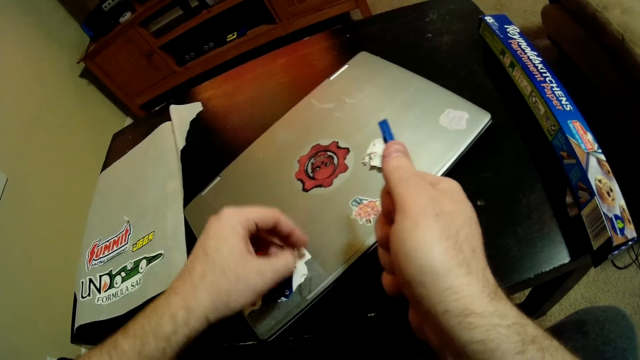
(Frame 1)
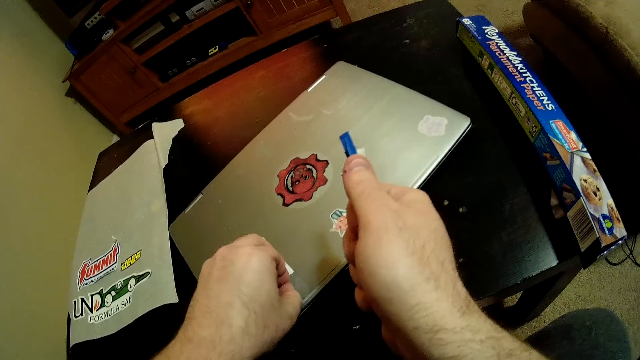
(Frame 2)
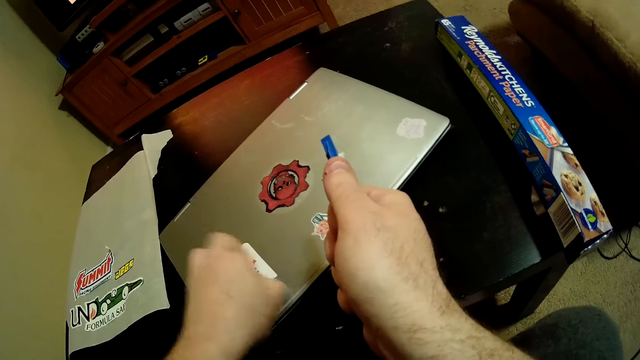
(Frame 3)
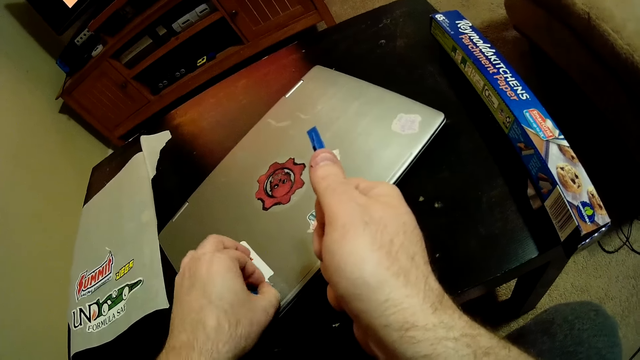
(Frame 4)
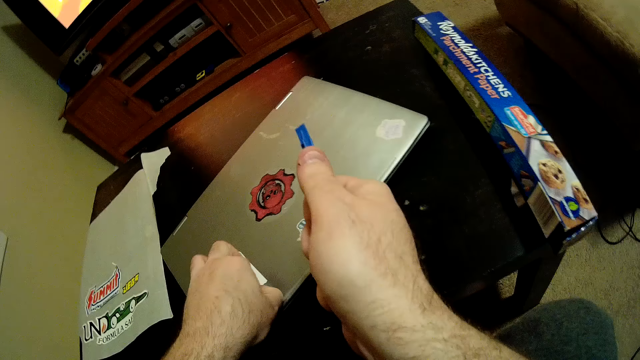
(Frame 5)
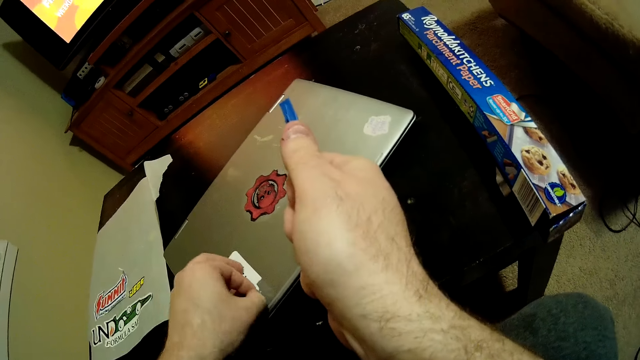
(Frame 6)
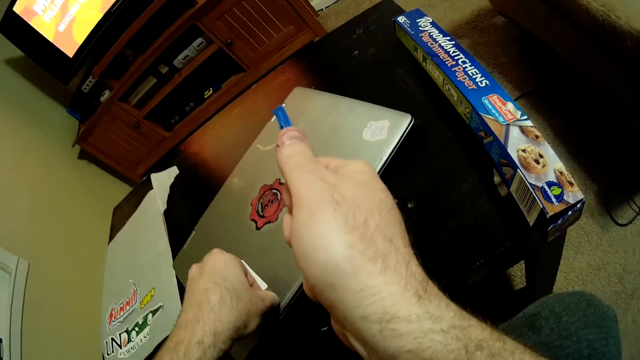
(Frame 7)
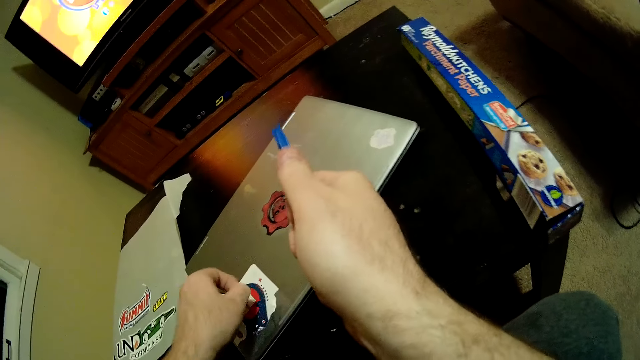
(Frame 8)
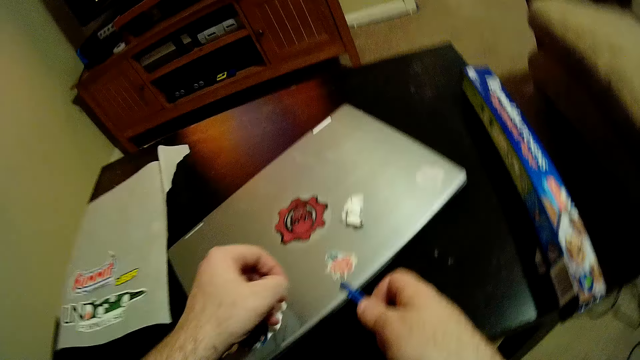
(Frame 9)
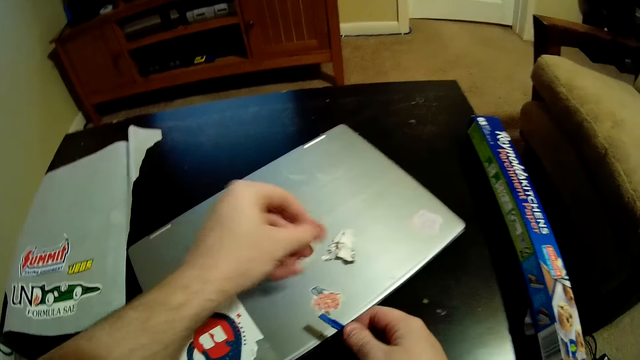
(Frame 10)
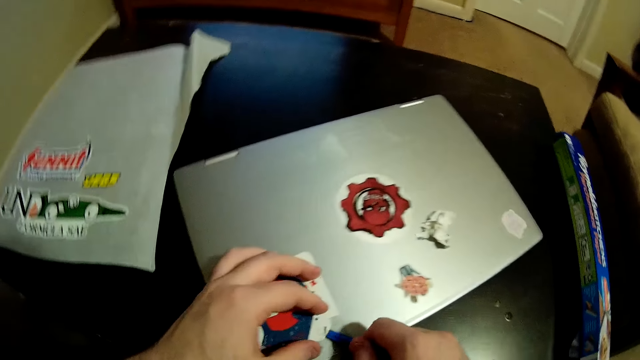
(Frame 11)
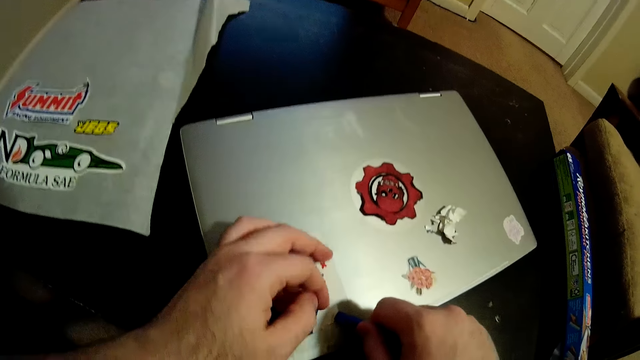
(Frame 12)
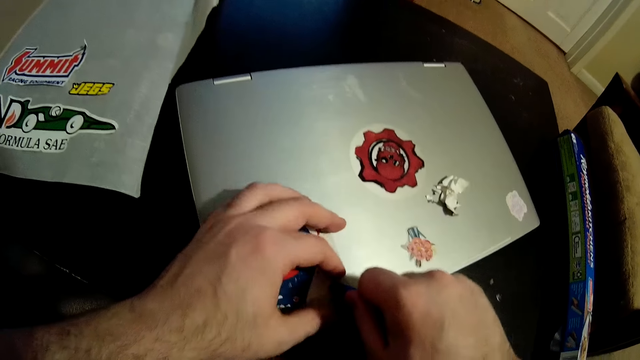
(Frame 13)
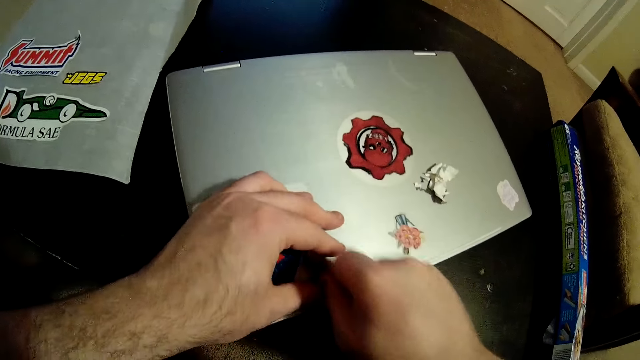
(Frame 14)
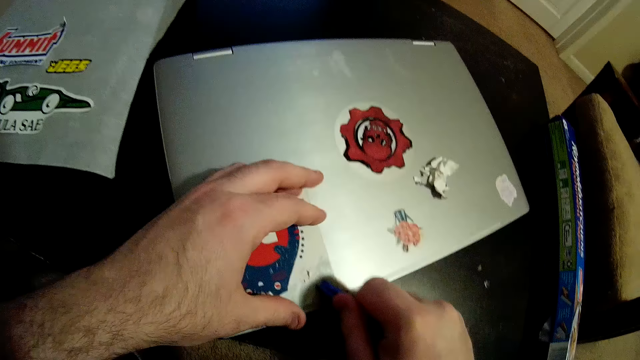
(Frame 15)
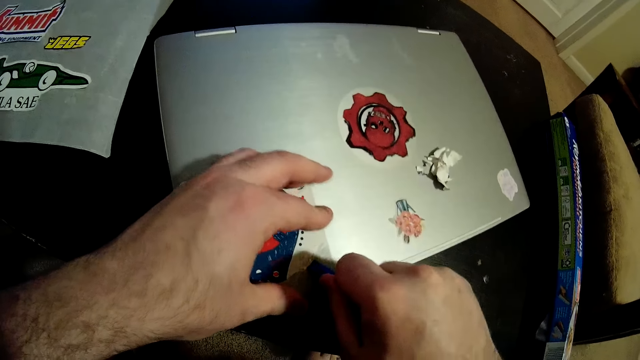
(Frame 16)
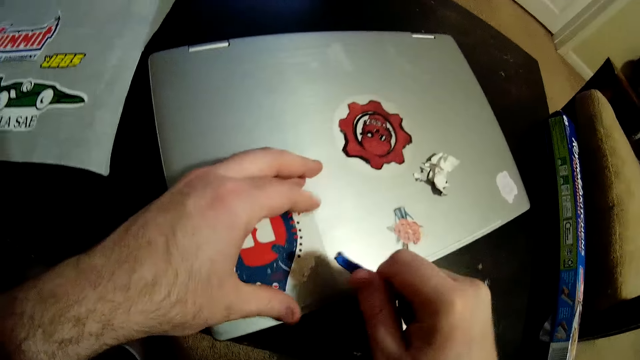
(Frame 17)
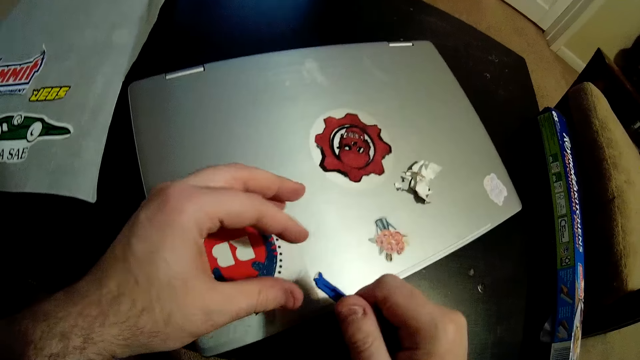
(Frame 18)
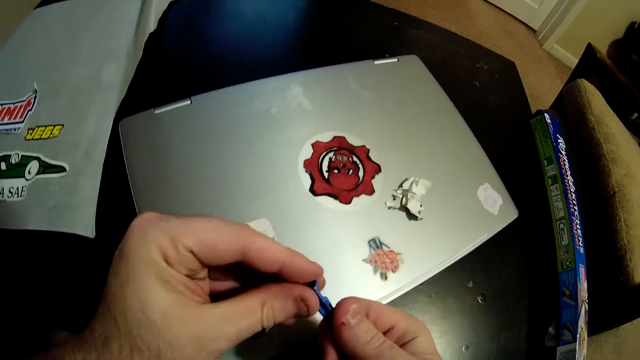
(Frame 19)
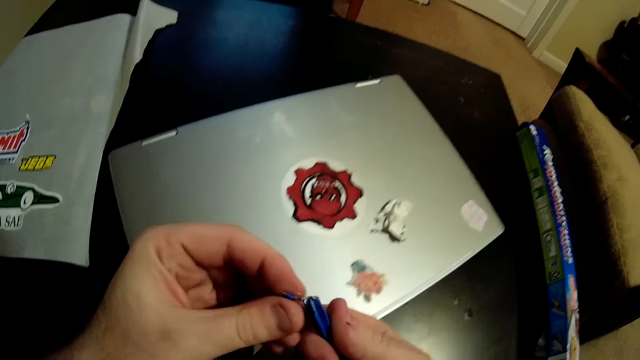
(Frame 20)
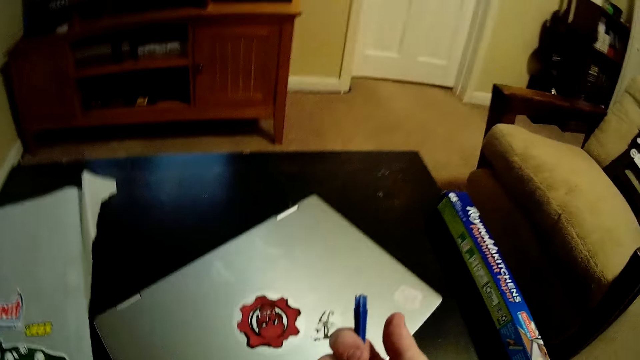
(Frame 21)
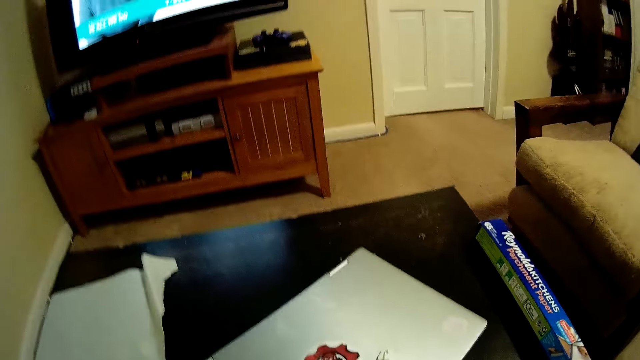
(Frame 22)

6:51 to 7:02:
The camera wearer drops pieces of the sticker on the table with his left hand. He peels the sticker on the laptop with the plastic in his right hand. He removes pieces from the plastic with his left hand.

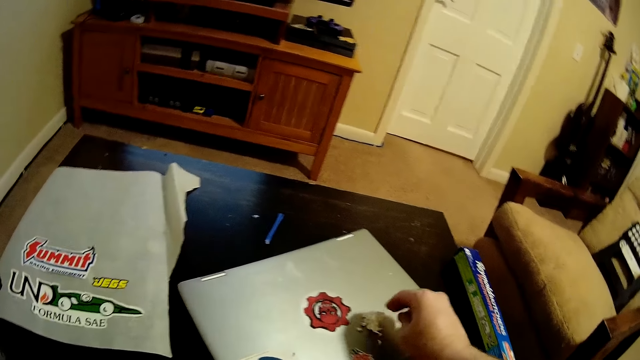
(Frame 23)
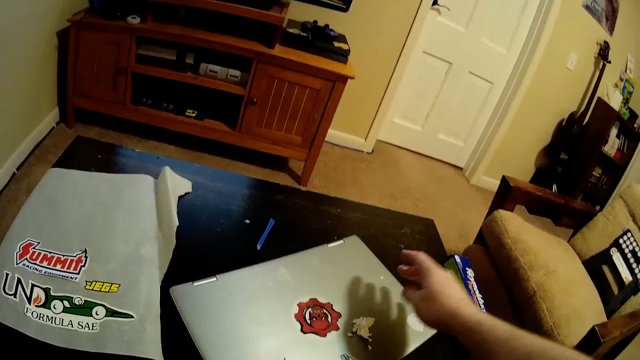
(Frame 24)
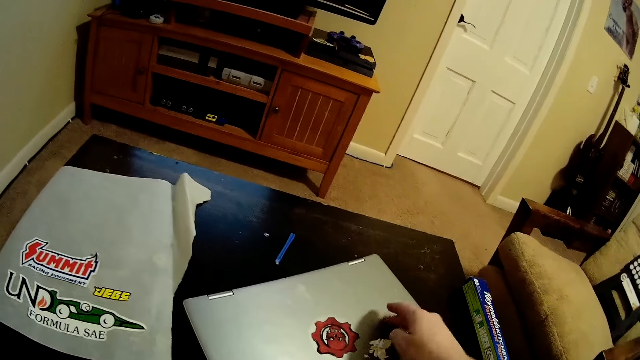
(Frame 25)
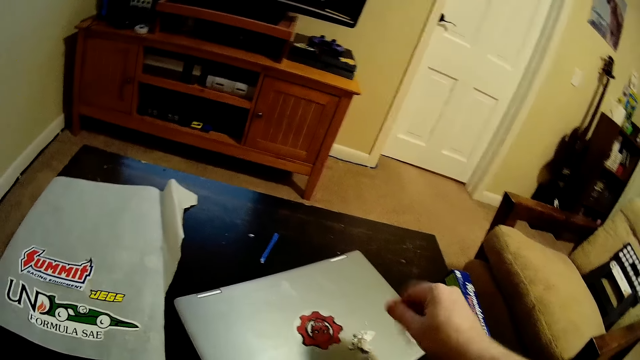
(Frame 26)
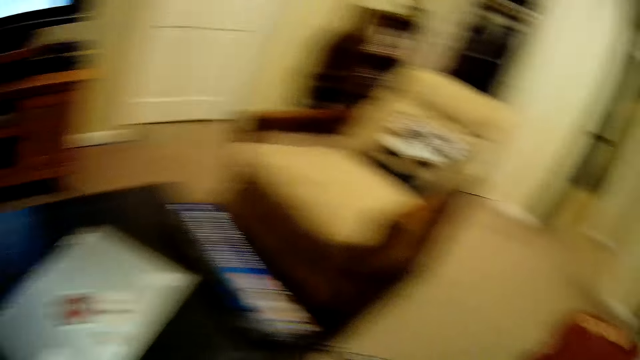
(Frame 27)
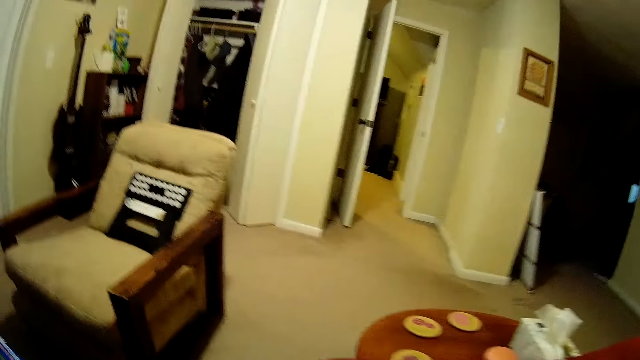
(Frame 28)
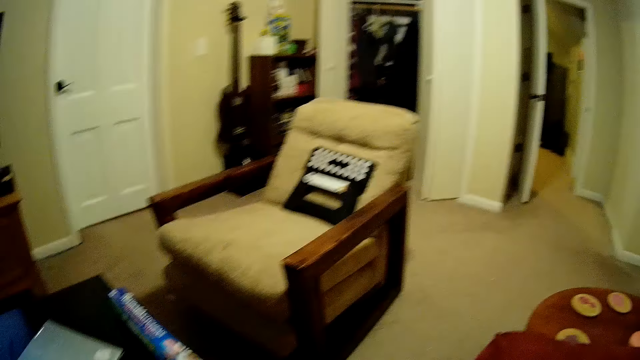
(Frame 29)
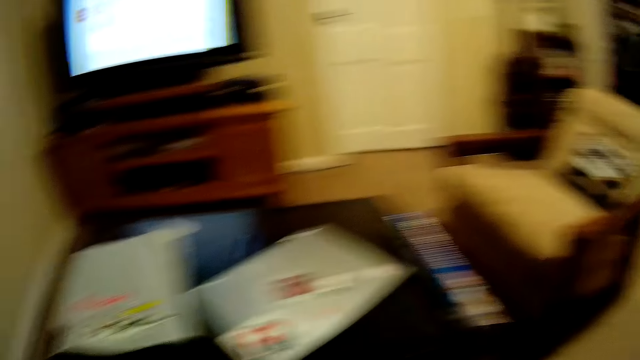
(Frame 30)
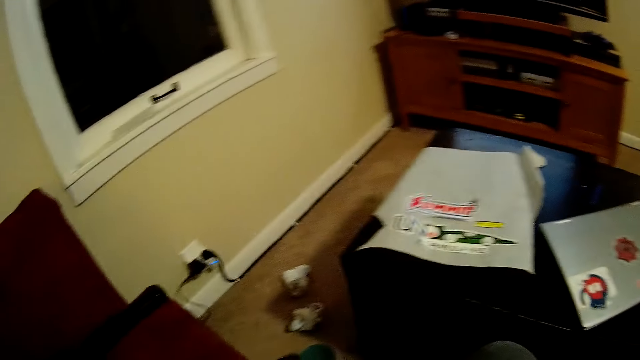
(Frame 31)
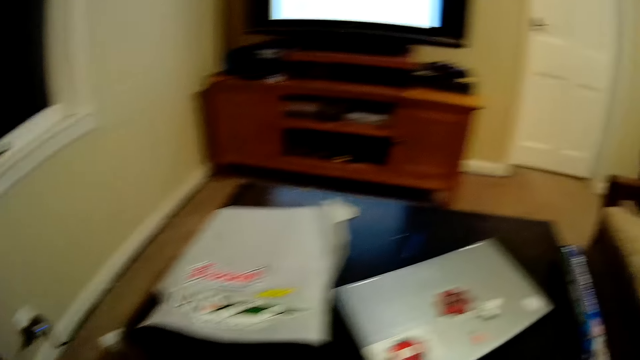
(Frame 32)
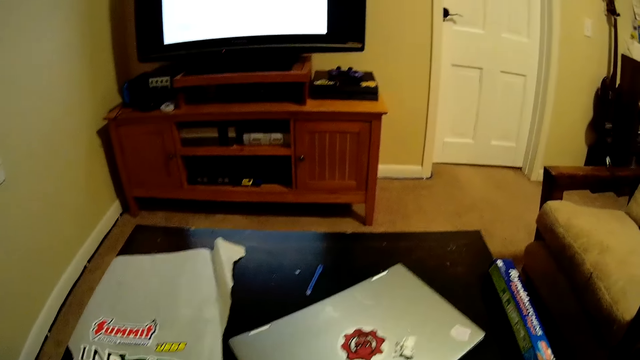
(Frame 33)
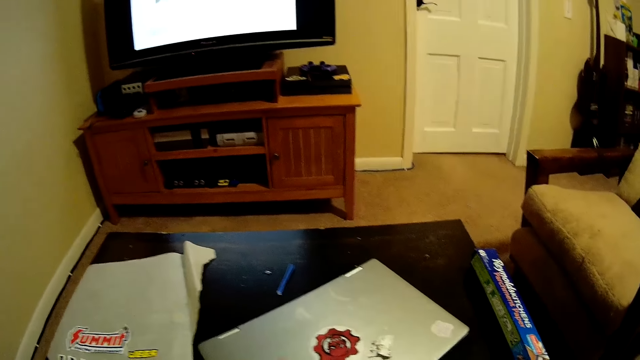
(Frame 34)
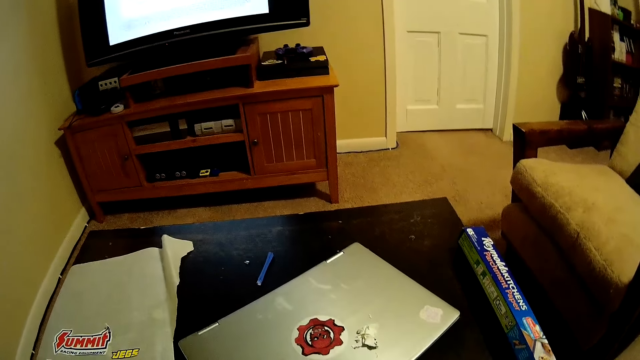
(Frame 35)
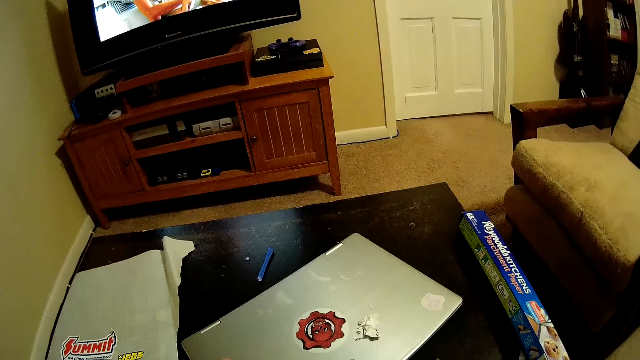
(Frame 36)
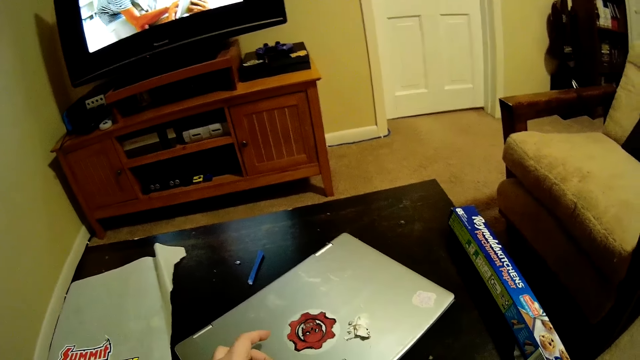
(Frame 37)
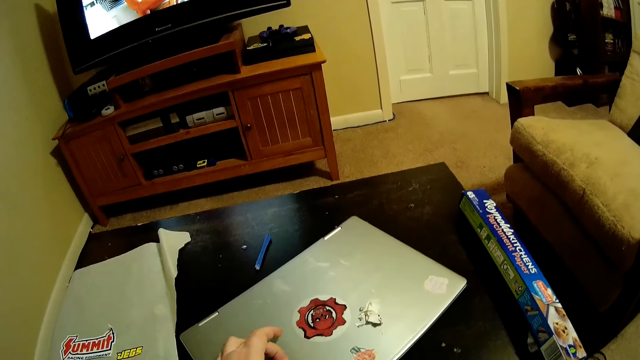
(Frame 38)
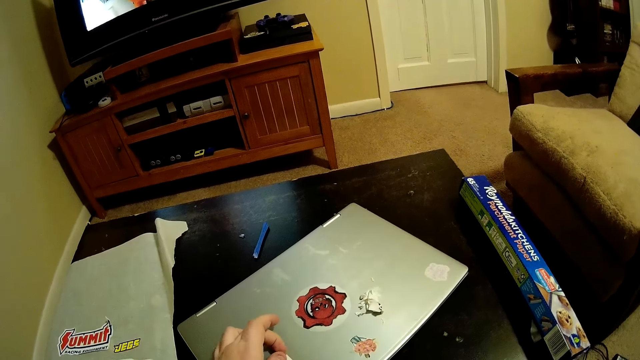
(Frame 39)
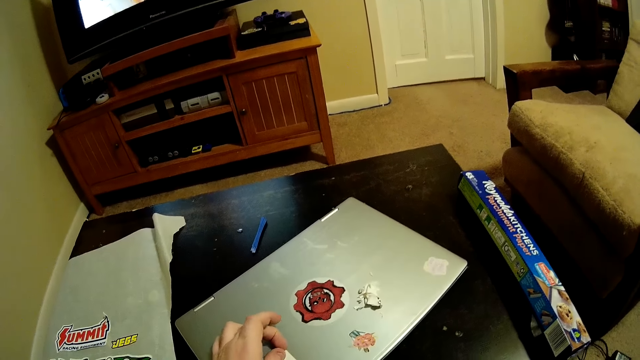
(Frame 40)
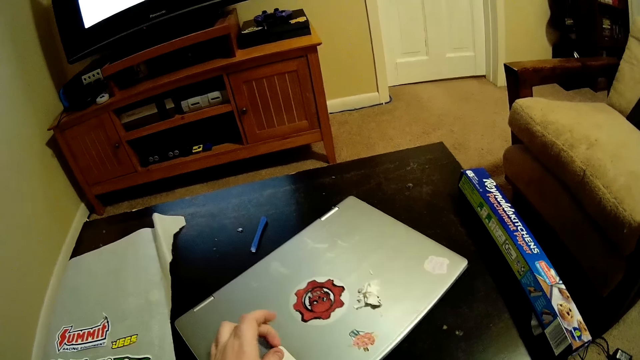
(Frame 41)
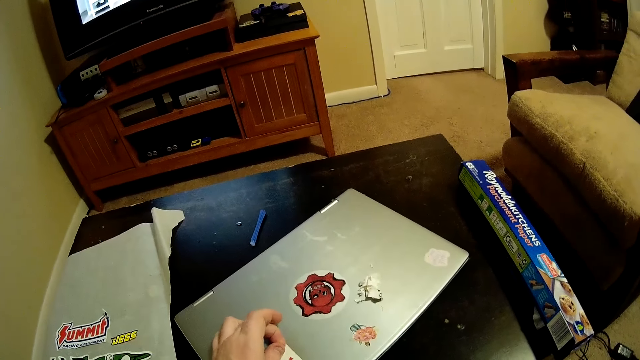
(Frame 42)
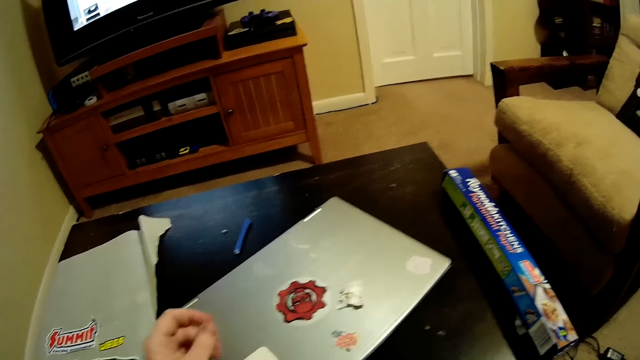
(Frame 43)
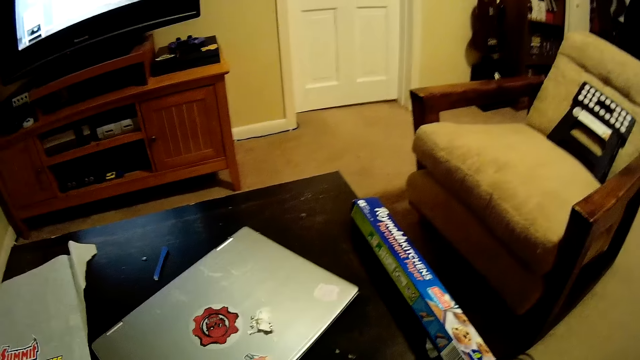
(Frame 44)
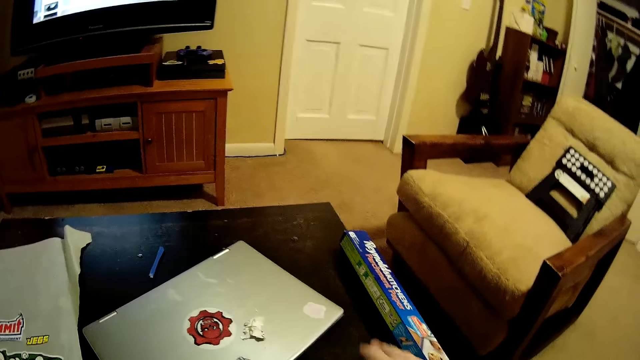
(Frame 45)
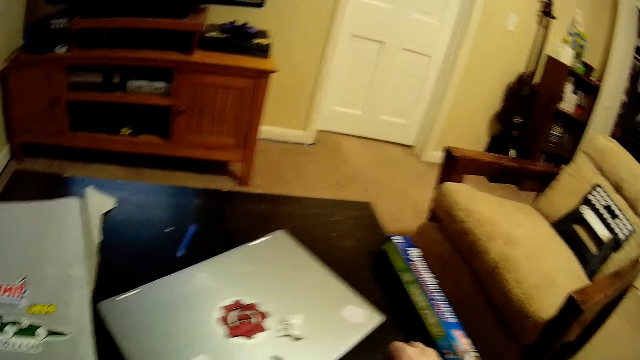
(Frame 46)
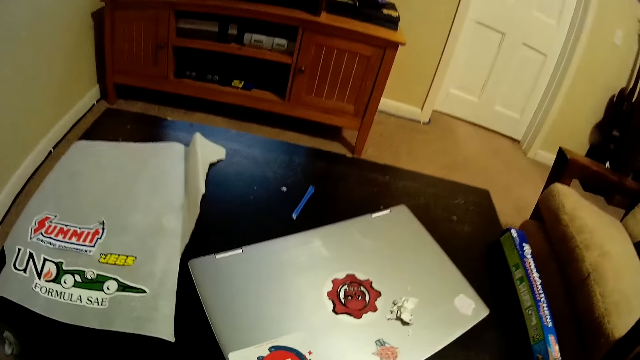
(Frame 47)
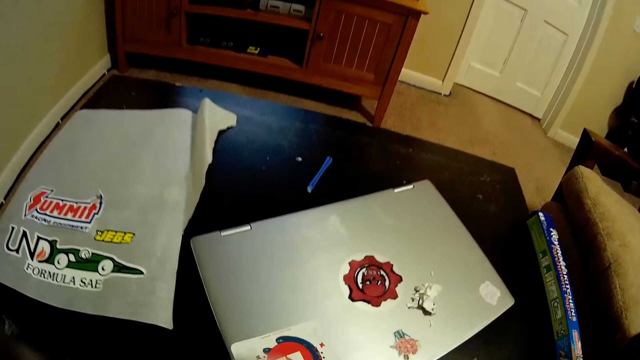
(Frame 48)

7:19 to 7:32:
The camera wearer rubs the sticker on the left hand. They move the sticker on top of the laptop. They look around the room. They peel the sticker by hand. They look at the room. They pick a plastic on the table.
